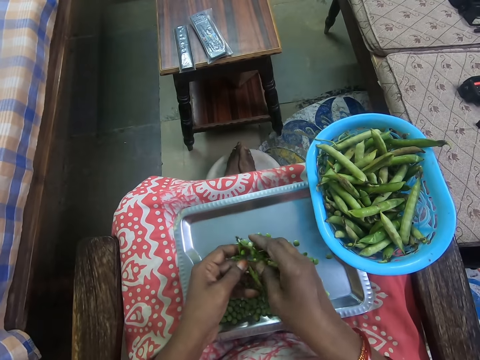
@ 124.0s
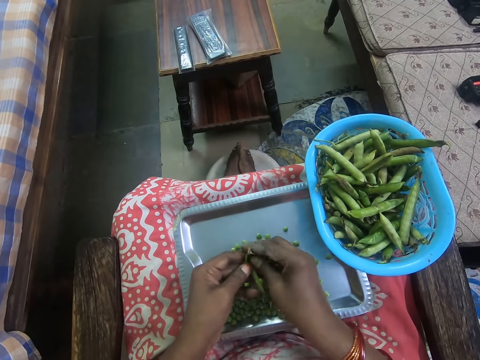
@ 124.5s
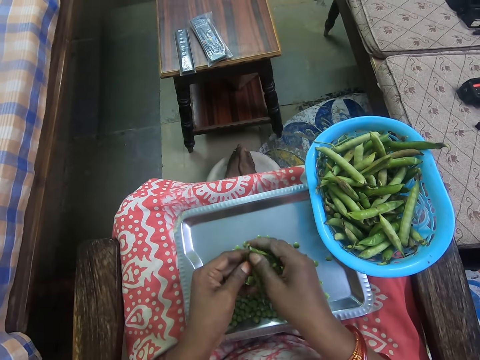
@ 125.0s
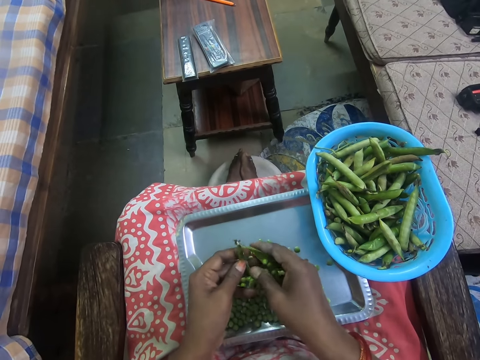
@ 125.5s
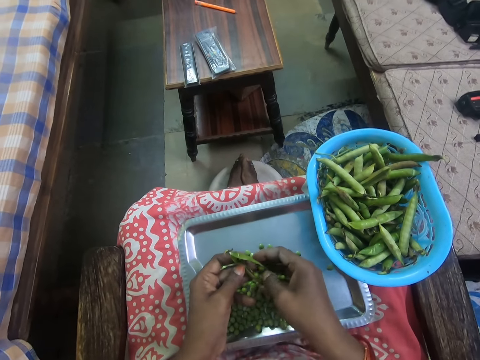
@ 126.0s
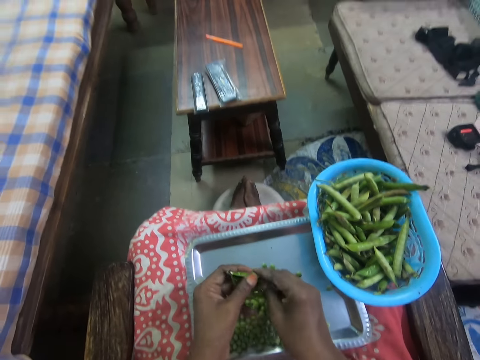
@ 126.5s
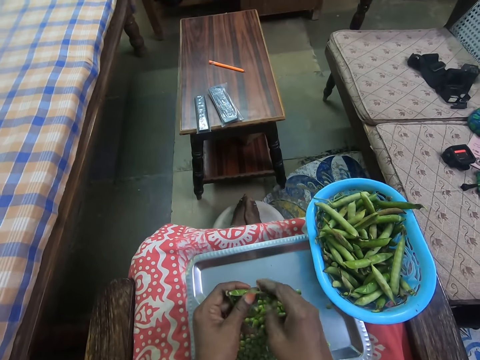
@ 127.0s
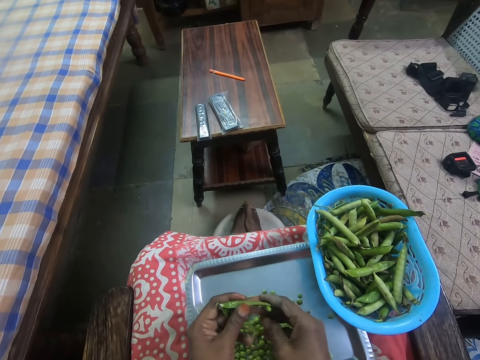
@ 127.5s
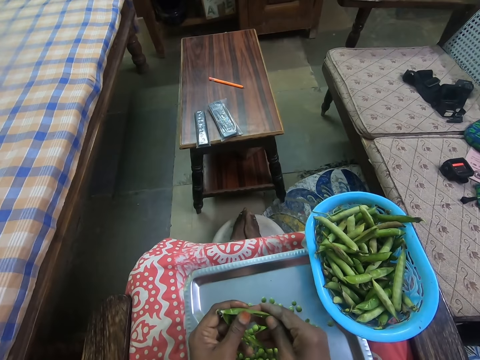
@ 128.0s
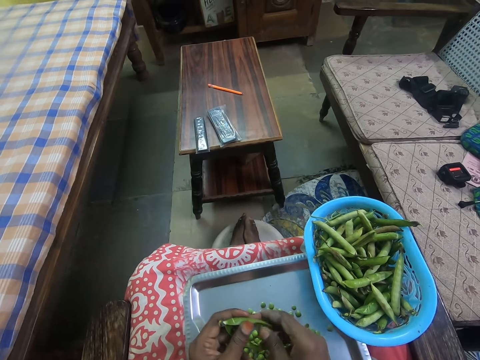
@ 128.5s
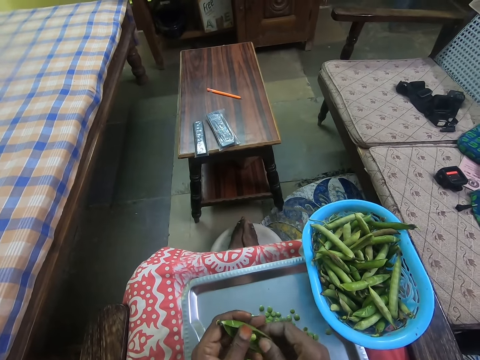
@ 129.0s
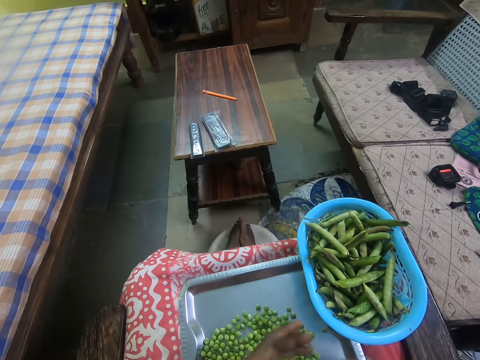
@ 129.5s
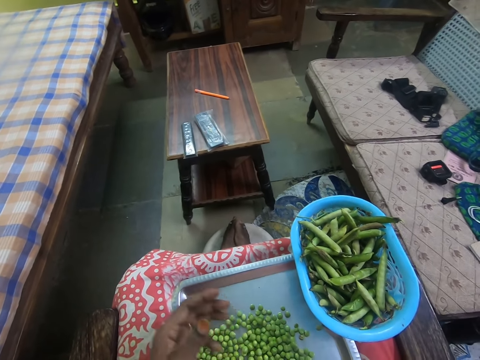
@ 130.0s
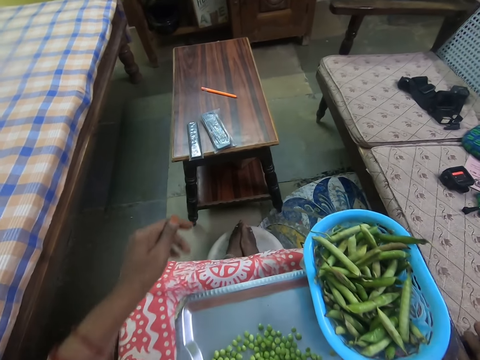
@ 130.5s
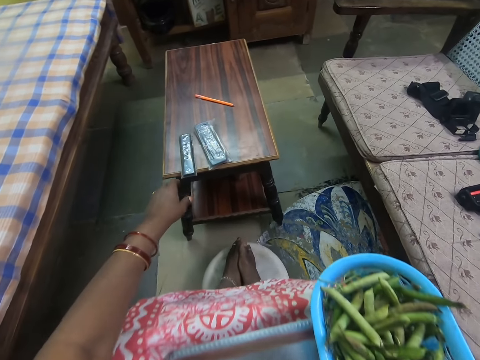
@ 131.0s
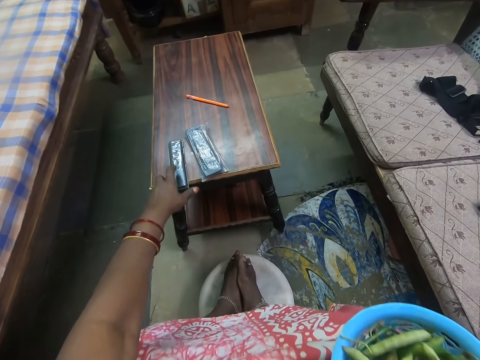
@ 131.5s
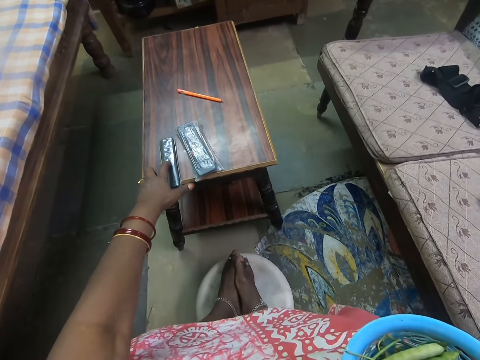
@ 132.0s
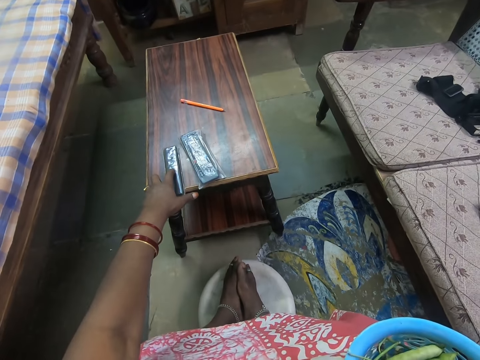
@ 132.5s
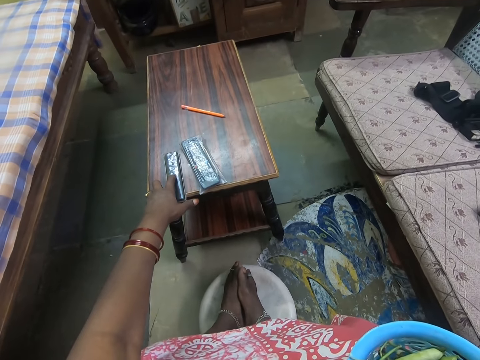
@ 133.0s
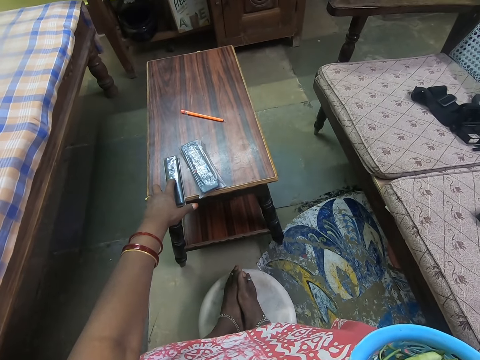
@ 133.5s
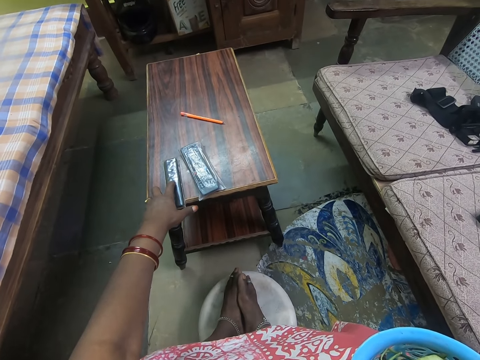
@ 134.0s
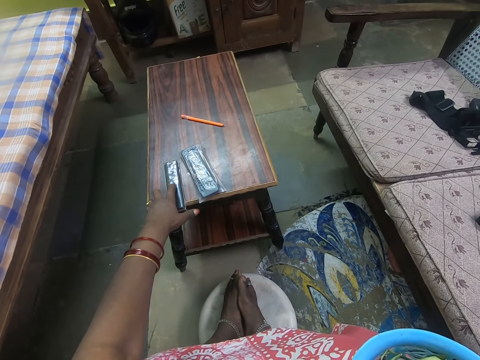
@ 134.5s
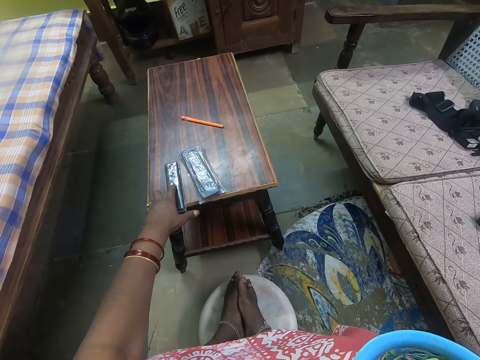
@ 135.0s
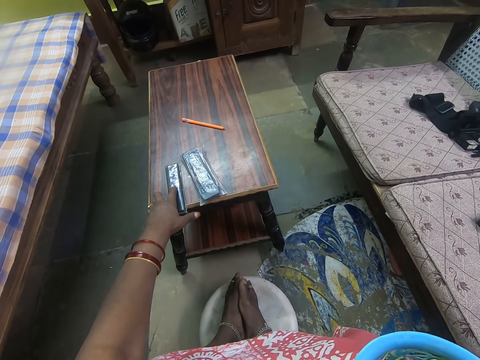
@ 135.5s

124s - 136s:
The camera wearer puts the peas on the tray. They throw the pods aside. They take a remote. They press the remote.

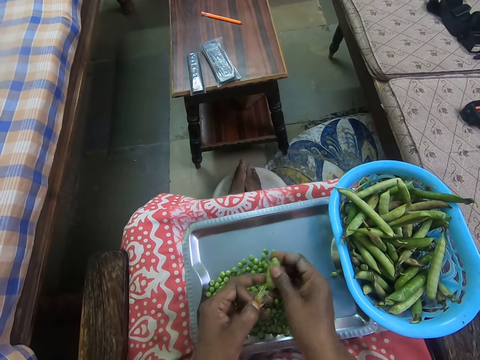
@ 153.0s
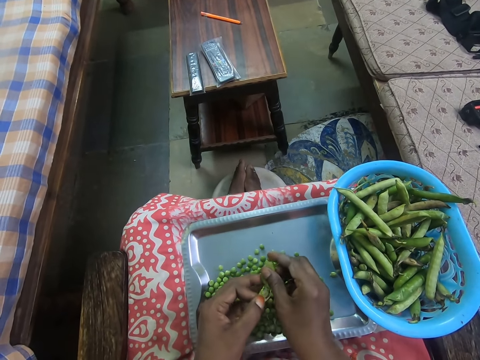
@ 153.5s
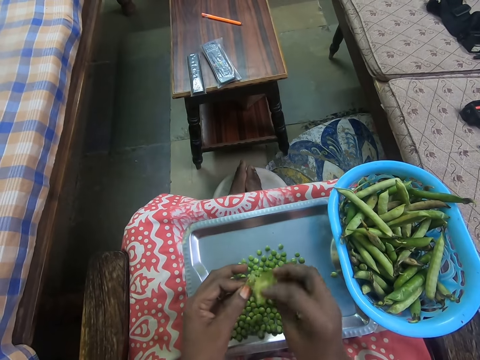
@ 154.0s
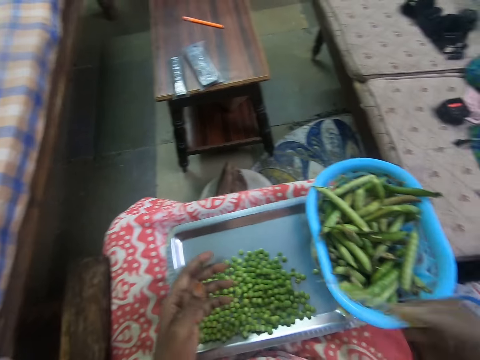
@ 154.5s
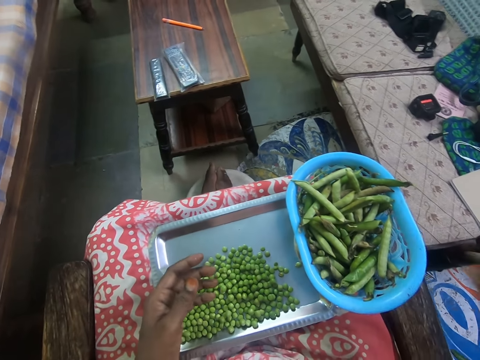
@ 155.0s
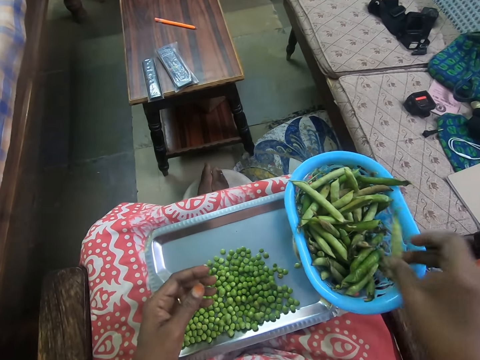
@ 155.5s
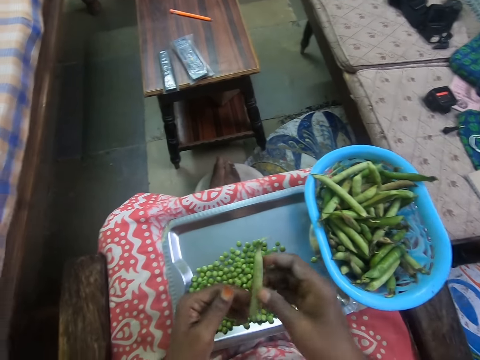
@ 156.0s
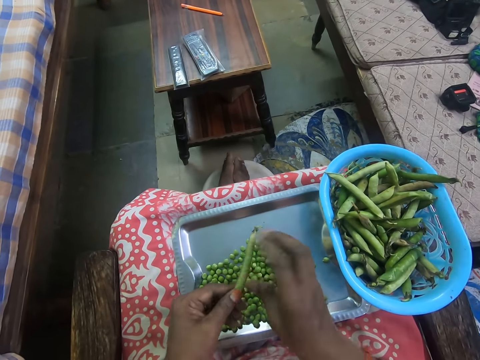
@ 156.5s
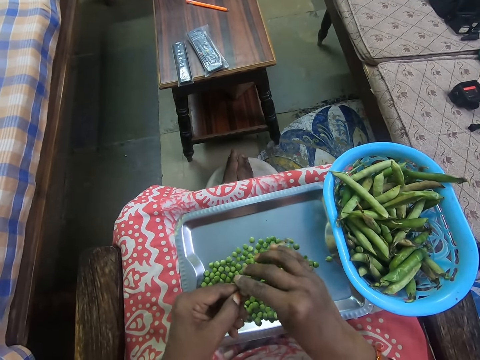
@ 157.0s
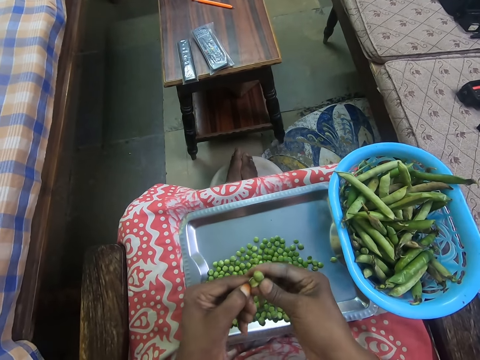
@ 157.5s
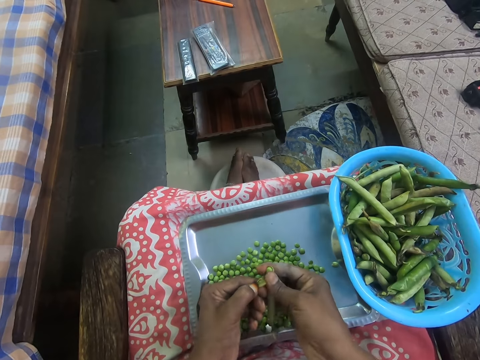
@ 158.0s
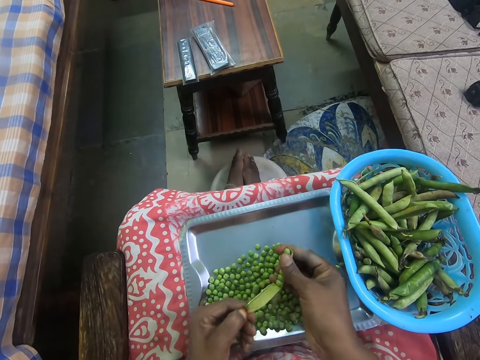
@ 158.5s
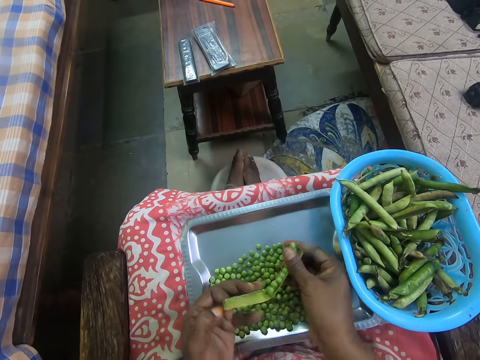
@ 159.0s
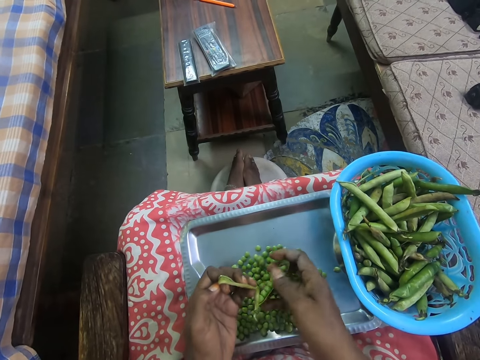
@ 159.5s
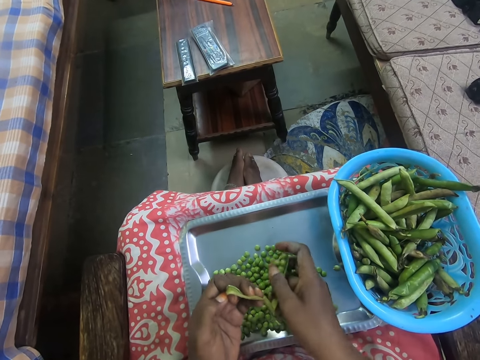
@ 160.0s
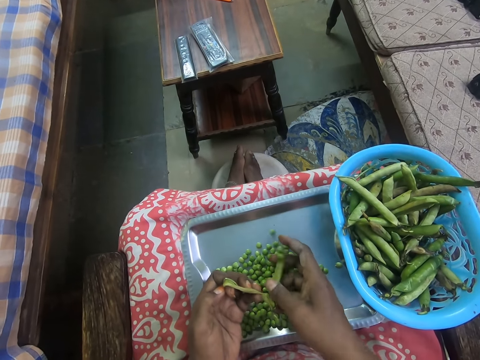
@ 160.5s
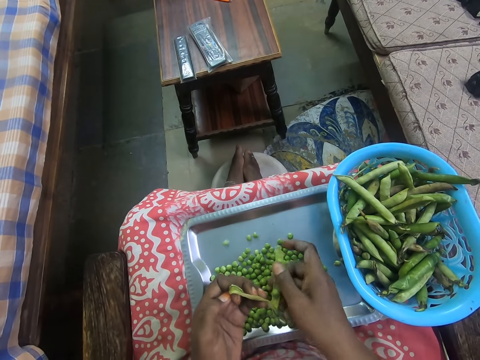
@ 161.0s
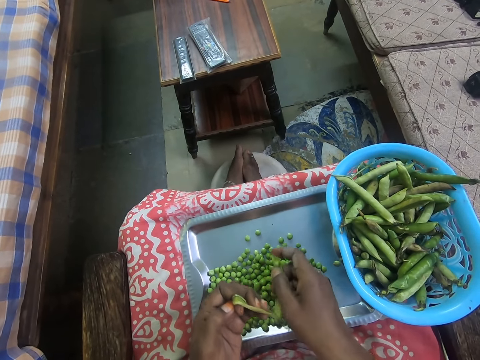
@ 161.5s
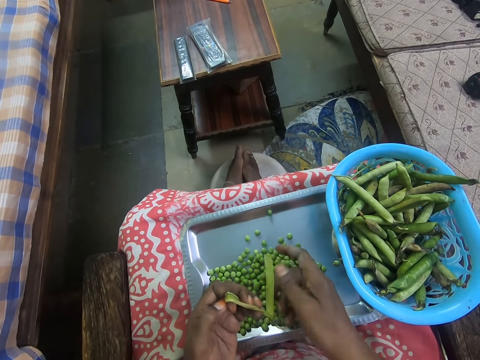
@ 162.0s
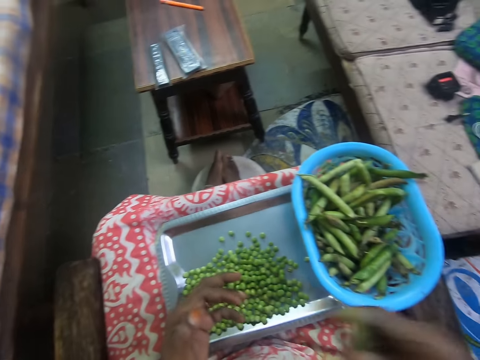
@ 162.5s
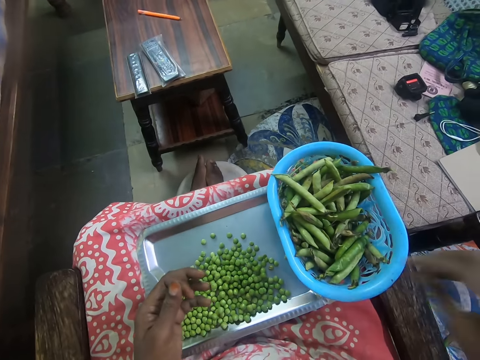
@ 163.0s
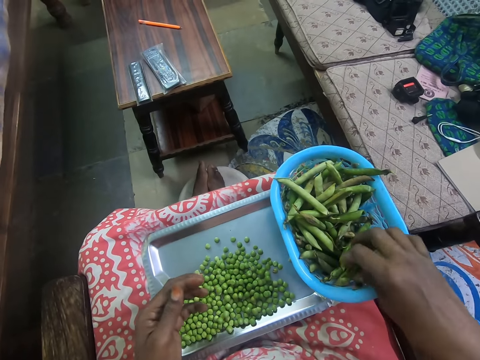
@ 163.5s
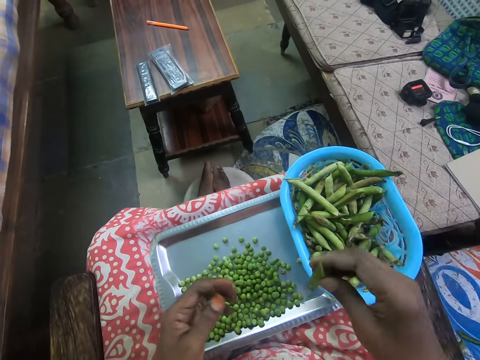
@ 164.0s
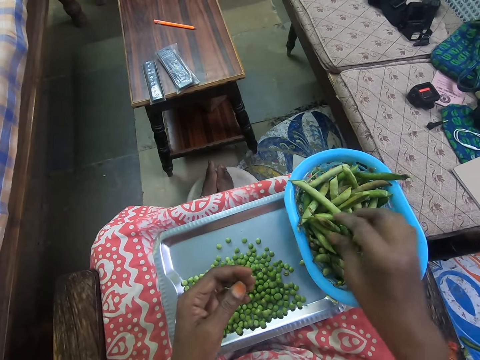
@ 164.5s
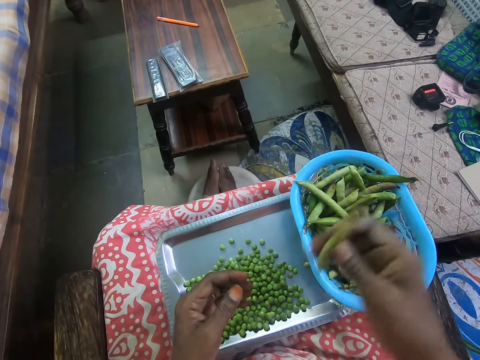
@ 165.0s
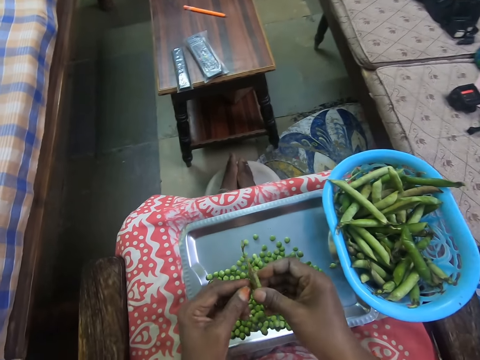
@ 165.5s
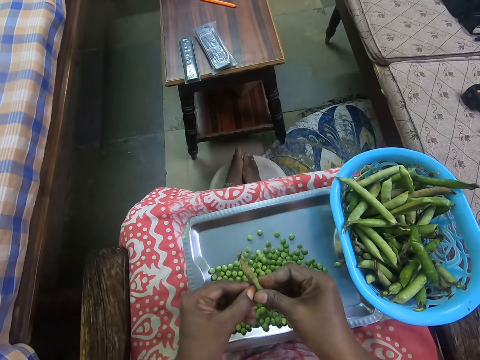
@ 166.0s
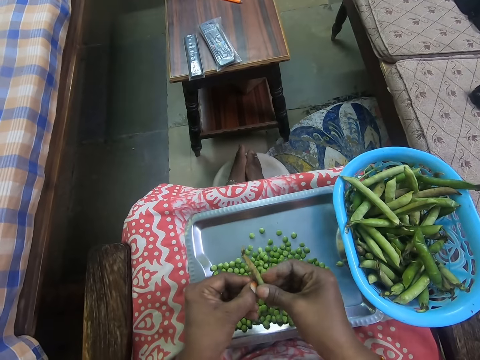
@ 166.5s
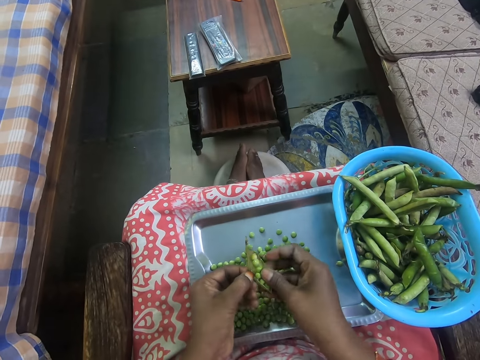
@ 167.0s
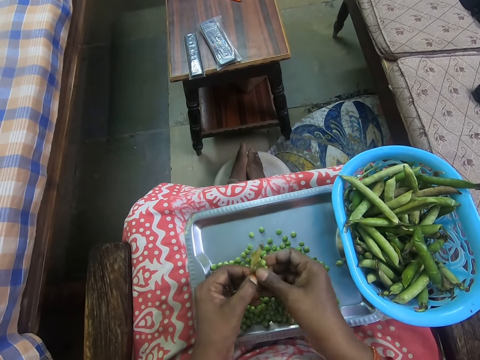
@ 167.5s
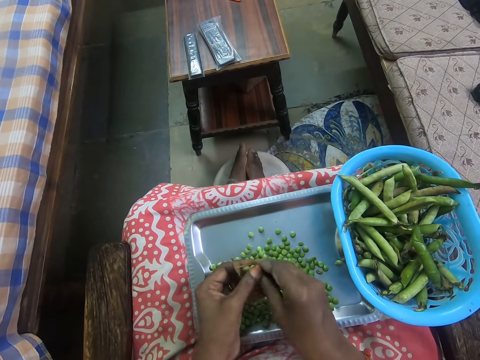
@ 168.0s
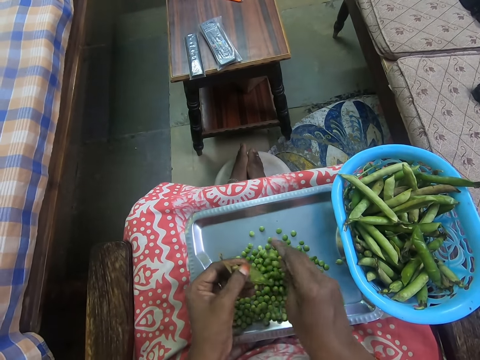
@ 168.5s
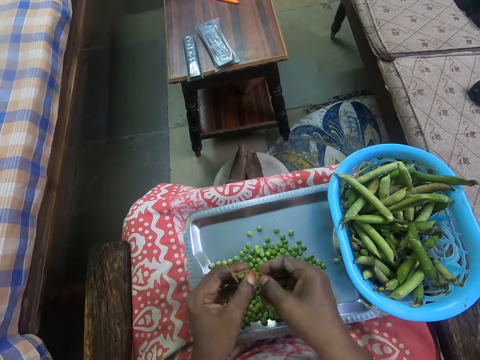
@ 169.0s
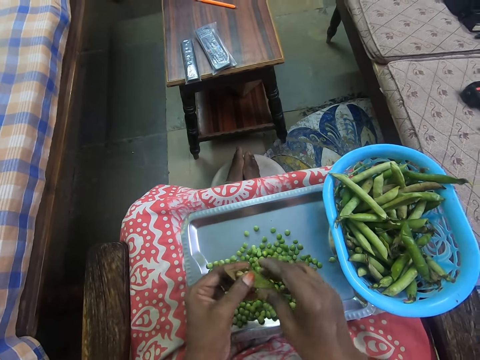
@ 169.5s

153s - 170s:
The camera wearer puts the peas on the tray. They throw the cover on the floor. They take peas from the bowl. They remove peas from the cover. They remove peas from the pods. They put the peas on the tray. They throw the cover on the floor. They take peas from the bowl. They return the peas. They pick a pea. They remove peas from the cover. They remove peas from the pods.
